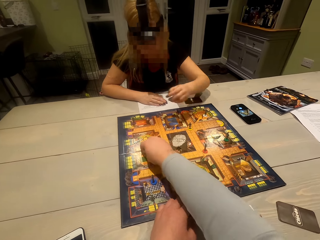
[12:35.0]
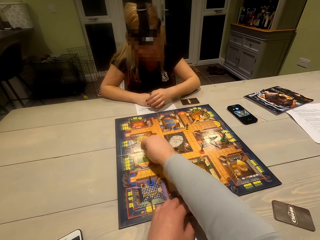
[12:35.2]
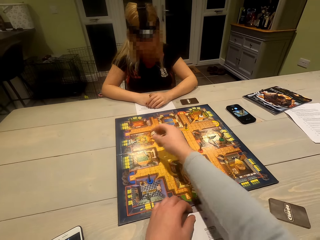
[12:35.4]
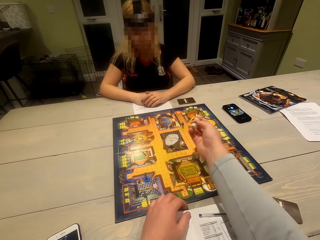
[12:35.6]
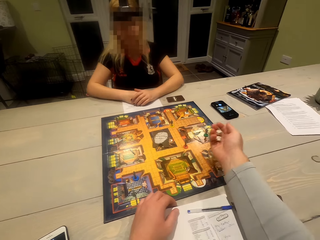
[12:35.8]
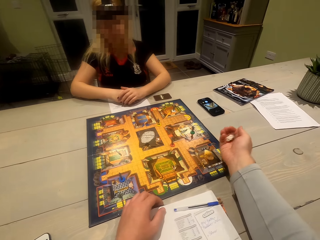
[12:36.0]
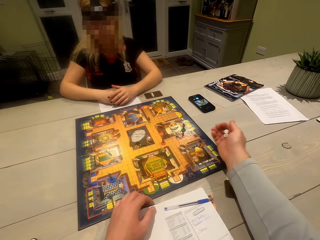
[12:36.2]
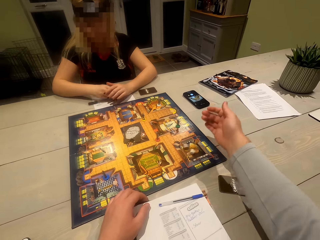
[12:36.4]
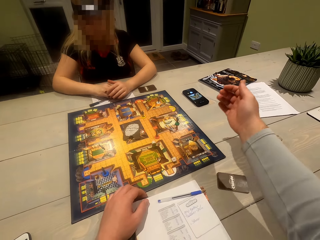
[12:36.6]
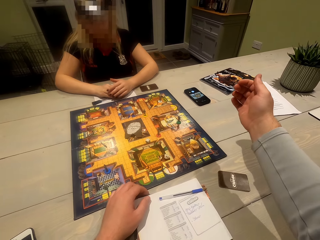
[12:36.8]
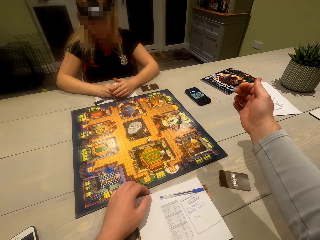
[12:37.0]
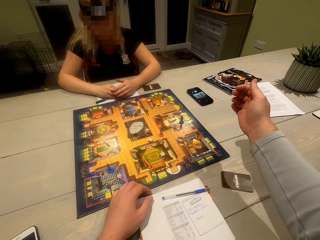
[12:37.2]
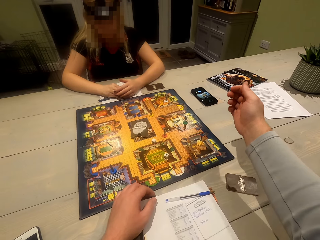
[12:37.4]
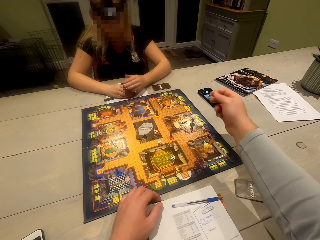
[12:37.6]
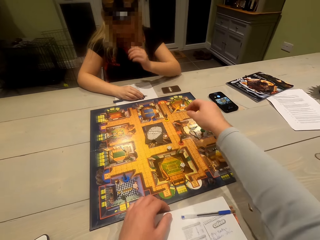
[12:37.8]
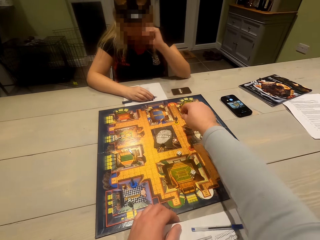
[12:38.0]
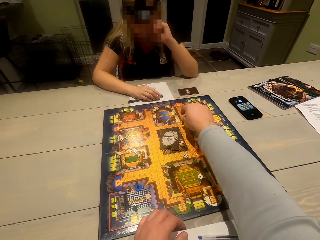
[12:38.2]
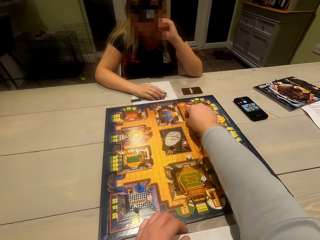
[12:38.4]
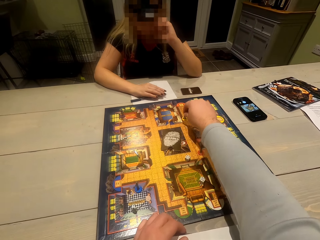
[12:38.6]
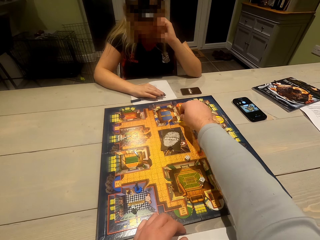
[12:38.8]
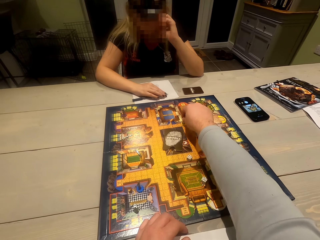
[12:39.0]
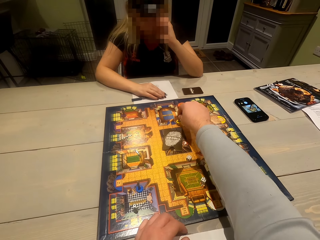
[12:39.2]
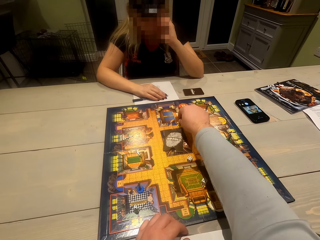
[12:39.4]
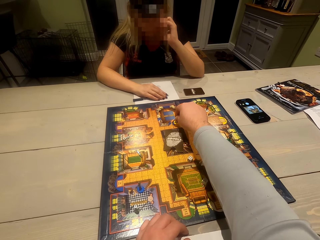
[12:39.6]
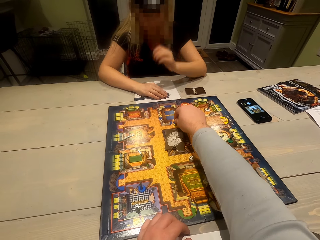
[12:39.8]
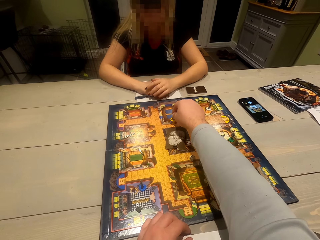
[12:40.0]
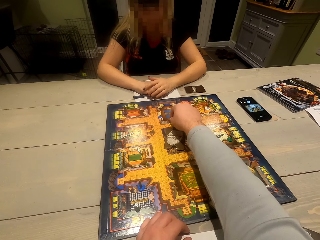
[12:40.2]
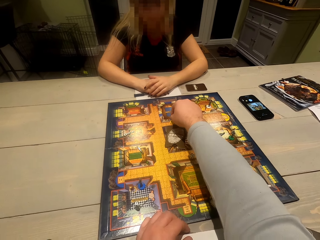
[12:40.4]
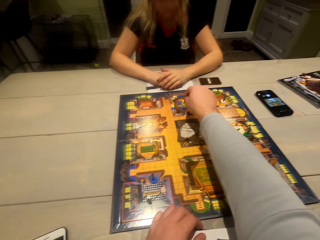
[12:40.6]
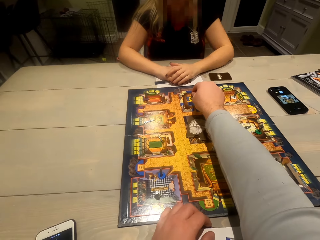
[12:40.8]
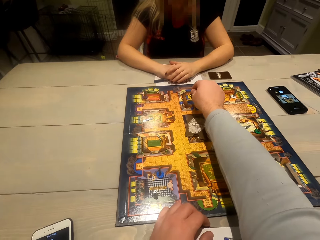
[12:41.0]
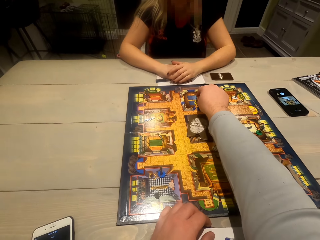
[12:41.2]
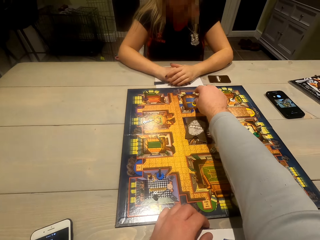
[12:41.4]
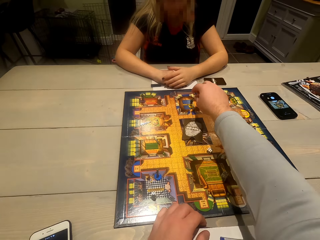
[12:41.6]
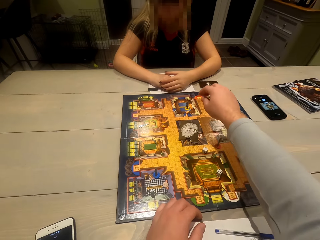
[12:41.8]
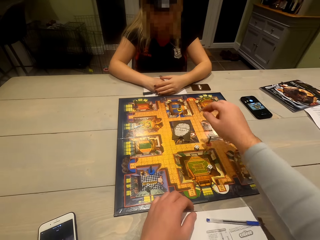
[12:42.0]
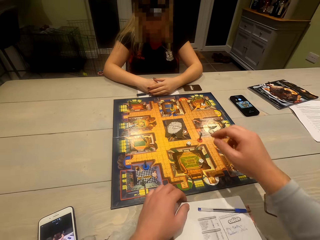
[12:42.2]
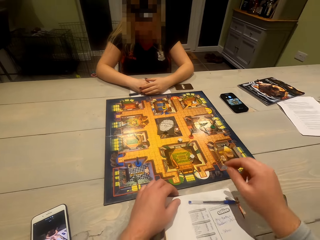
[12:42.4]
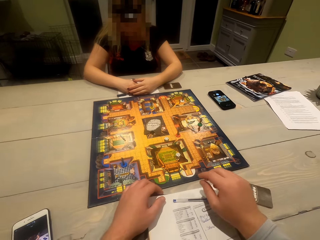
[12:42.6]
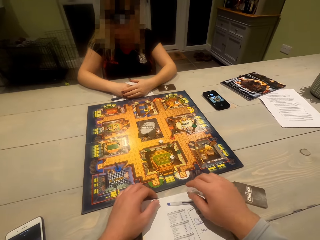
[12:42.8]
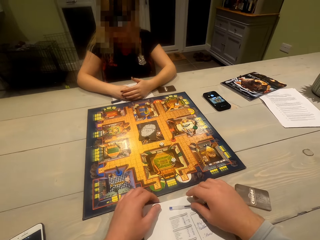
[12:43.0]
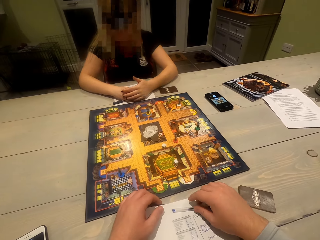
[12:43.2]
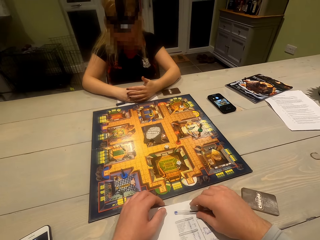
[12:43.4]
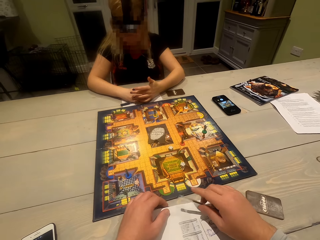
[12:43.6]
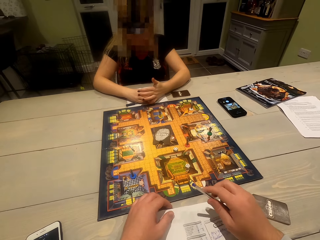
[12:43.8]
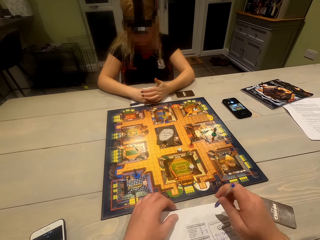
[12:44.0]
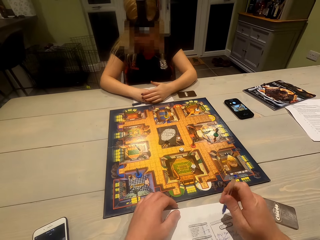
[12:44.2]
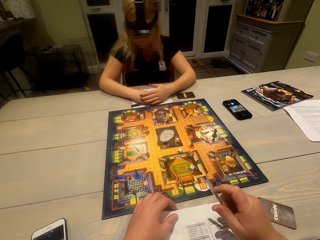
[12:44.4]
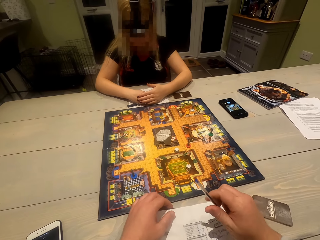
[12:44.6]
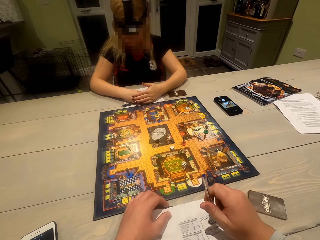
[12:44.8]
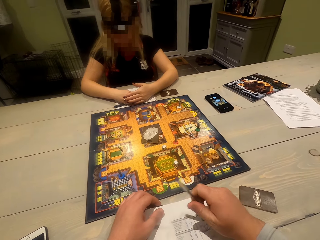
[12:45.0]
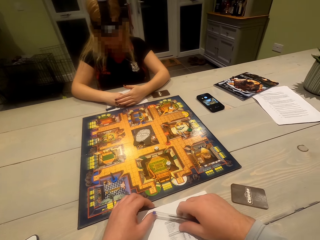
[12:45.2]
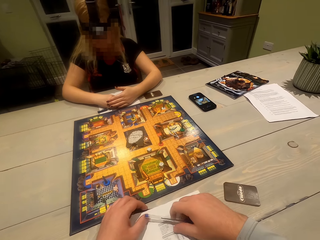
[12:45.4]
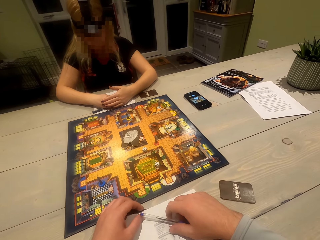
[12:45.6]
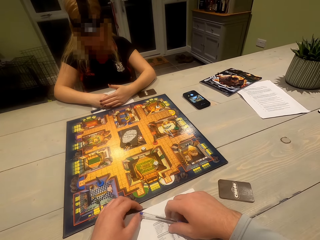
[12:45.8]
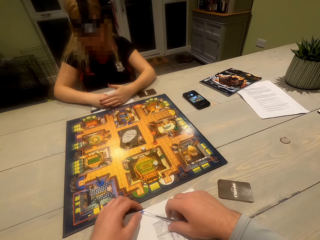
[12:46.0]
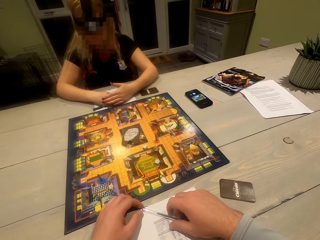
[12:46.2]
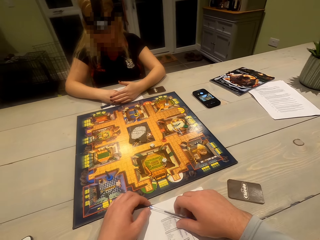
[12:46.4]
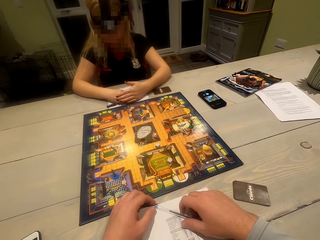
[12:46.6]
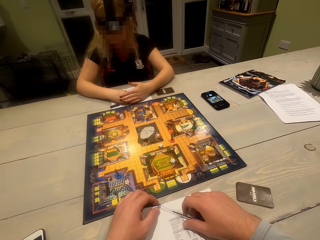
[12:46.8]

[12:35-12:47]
A woman adjusts her left hand. The camera wearer picks up the dice on the board. They roll the dice. They shake the dice. They put the dice on the board. The woman adjusts her hands, lifts her left hand and touches her face. The camera wearer moves a token on the board. The woman adjusts her left hand. The camera wearer looks around. They adjust the pen.

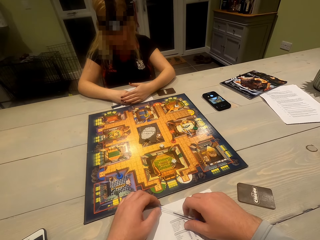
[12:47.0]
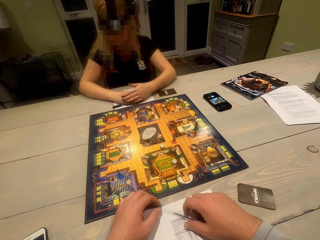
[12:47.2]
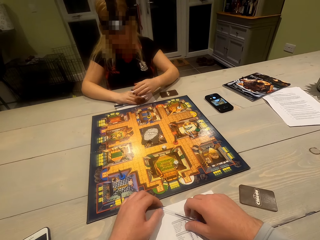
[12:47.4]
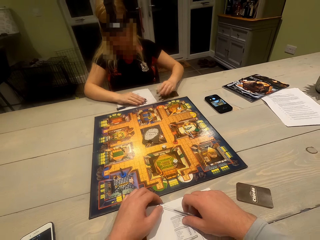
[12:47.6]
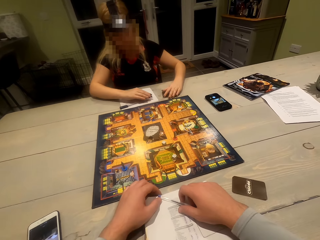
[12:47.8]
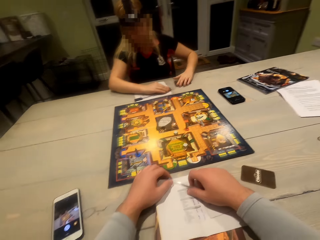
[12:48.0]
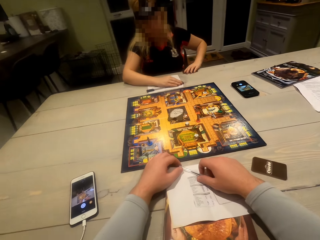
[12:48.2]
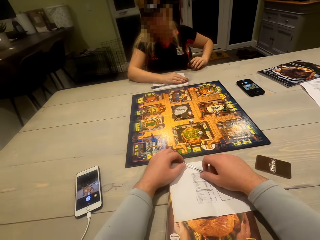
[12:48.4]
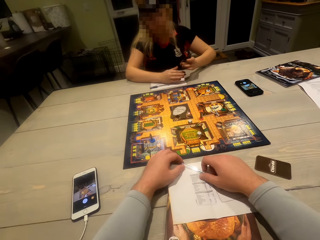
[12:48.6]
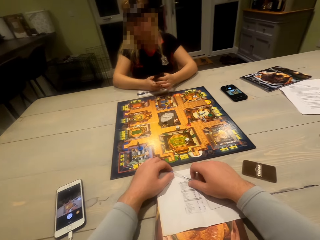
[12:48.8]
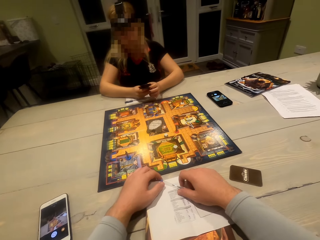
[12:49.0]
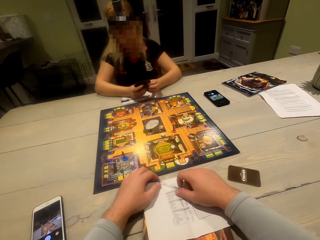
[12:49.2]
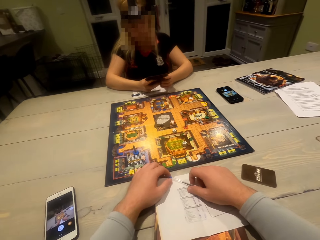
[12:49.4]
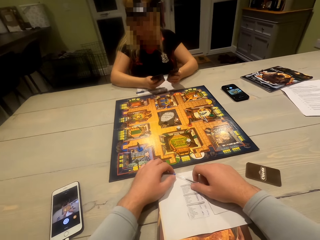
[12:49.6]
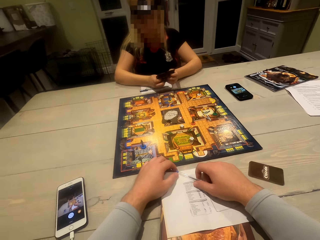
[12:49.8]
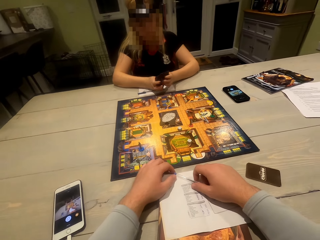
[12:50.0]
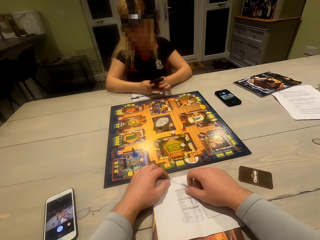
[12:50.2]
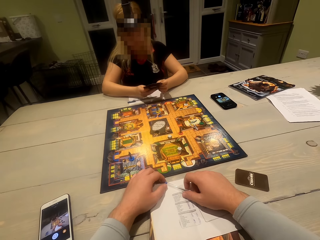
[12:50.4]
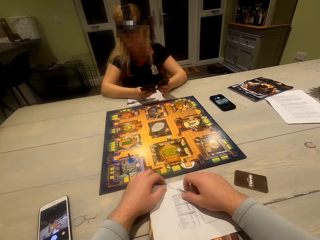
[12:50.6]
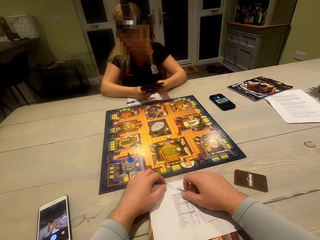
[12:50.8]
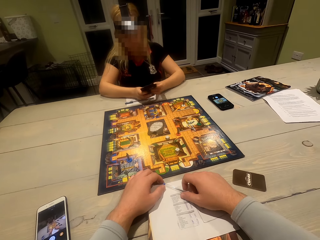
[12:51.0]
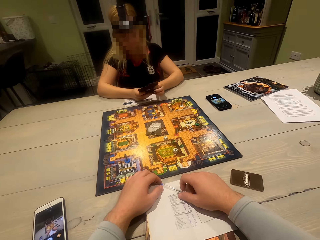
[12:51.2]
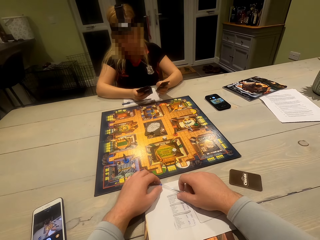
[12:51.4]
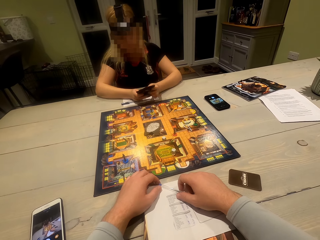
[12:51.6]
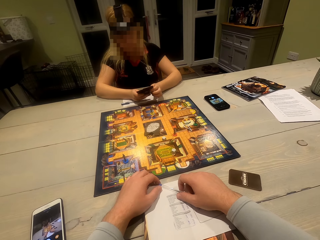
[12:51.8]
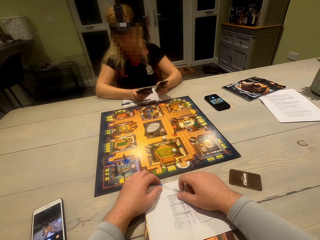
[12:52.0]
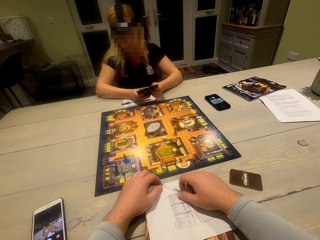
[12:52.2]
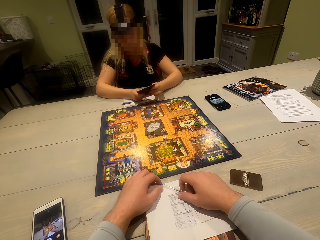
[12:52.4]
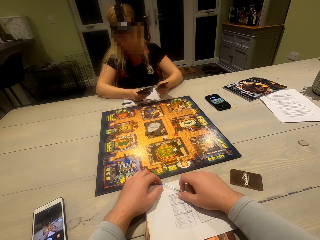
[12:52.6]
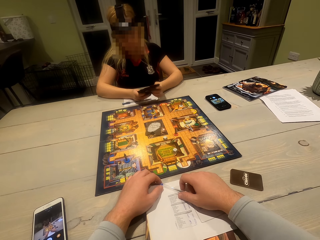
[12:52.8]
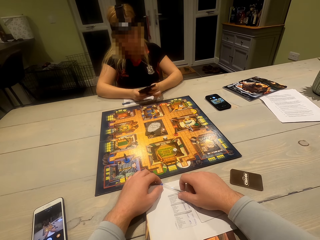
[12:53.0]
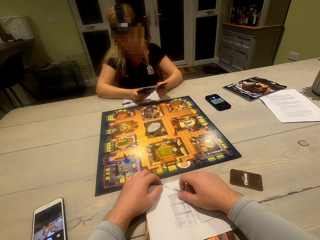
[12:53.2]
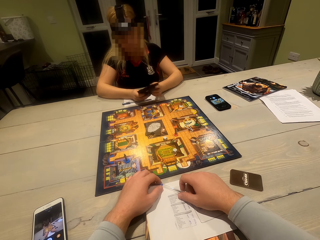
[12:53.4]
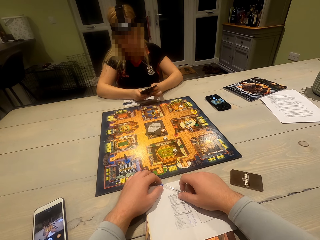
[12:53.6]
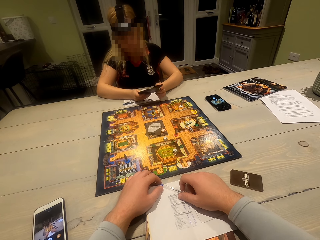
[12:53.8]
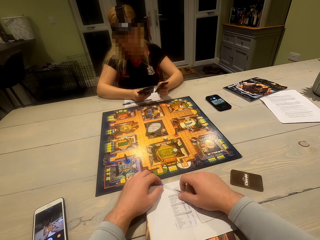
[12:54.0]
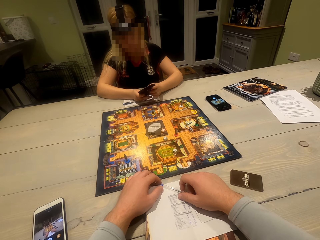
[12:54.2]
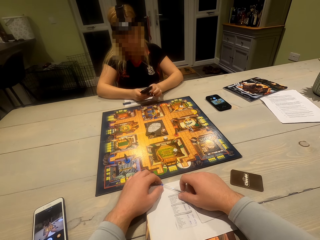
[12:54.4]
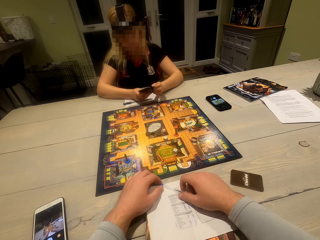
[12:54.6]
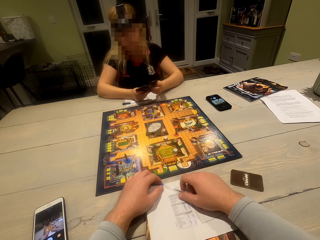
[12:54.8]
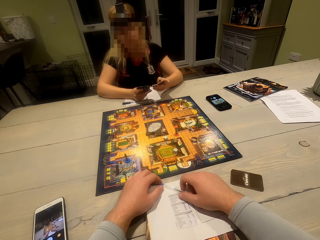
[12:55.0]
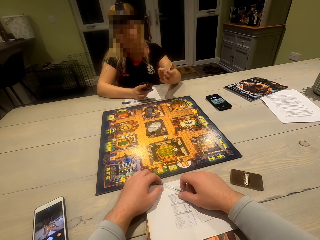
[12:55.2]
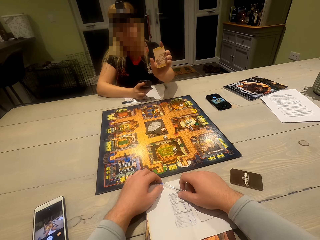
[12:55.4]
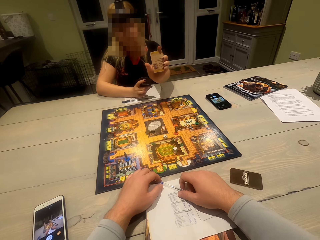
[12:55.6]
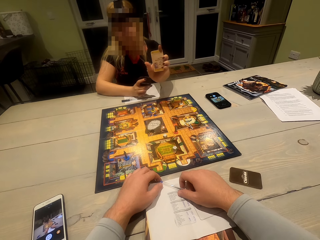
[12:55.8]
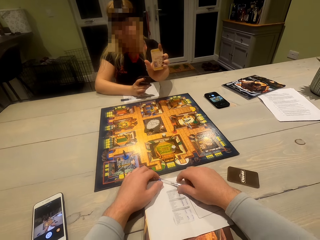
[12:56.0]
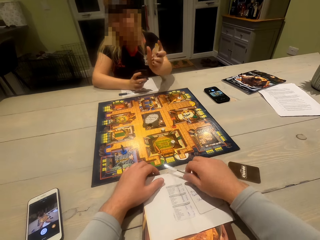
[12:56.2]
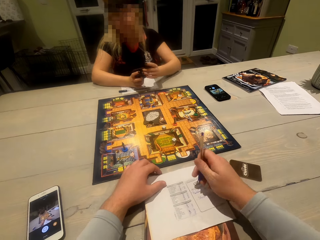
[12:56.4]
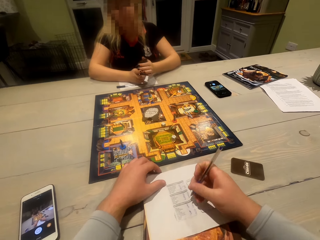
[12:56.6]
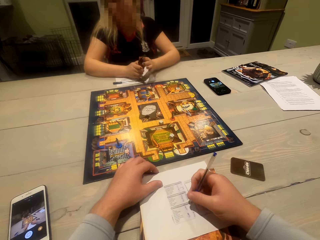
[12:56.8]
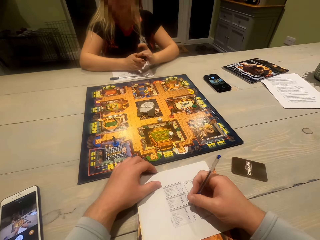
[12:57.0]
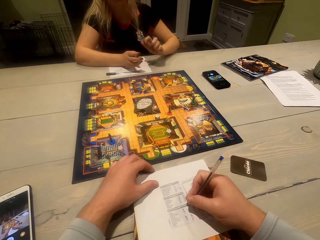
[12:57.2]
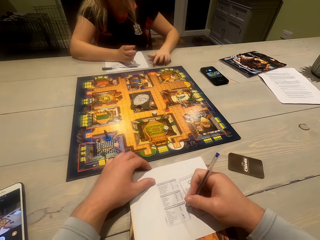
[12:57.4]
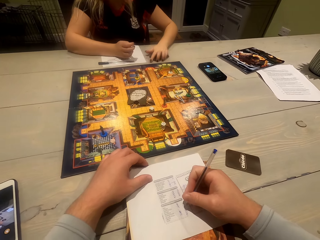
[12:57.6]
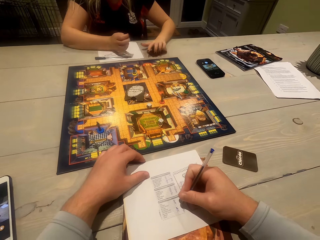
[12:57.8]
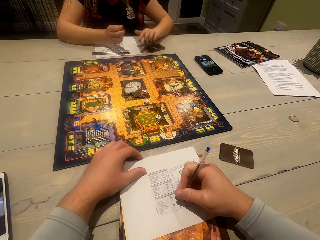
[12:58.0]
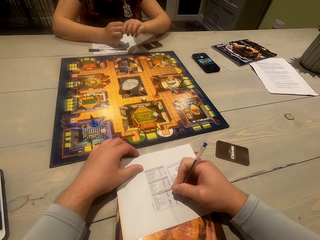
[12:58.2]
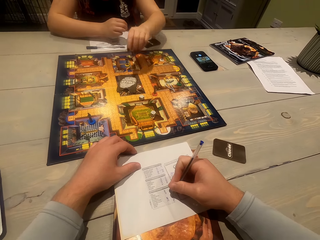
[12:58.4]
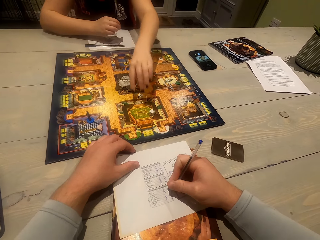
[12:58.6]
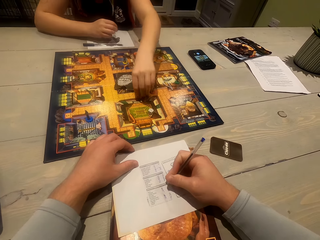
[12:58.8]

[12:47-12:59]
A woman picks up cards on the table. The woman adjusts the cards and moves the cards. The woman shows a card to the camera wearer. The woman adjusts the cards and holds the cards. The camera wearer writes on a paper with a pen. The woman puts the cards on the table.
